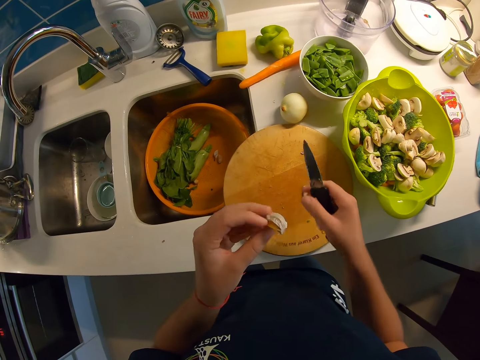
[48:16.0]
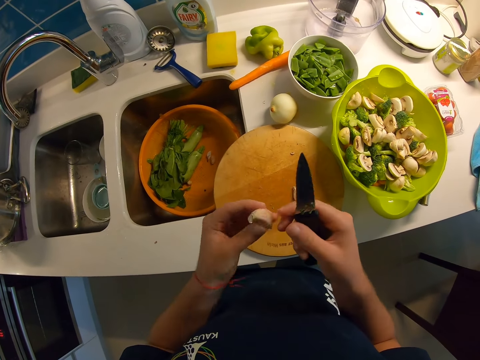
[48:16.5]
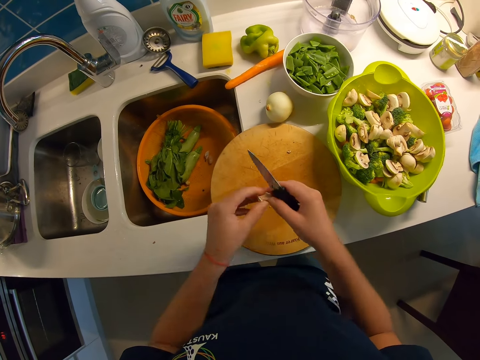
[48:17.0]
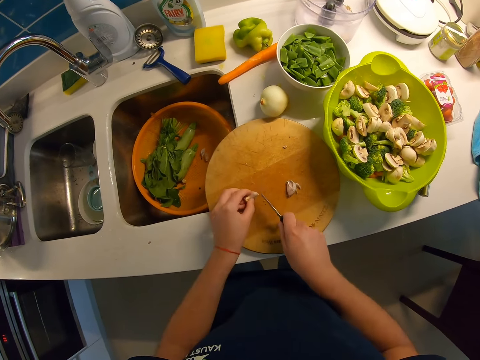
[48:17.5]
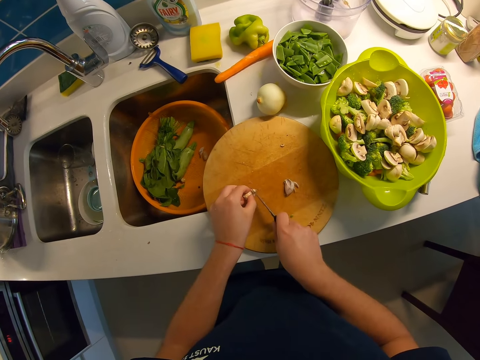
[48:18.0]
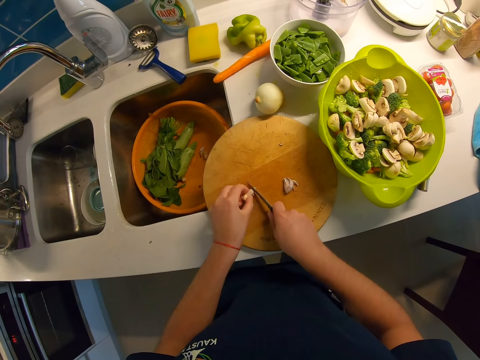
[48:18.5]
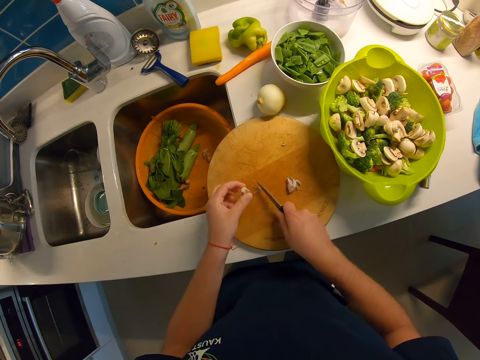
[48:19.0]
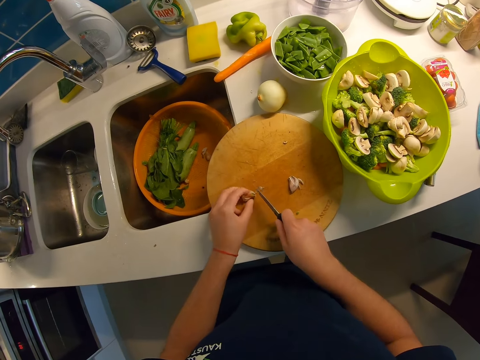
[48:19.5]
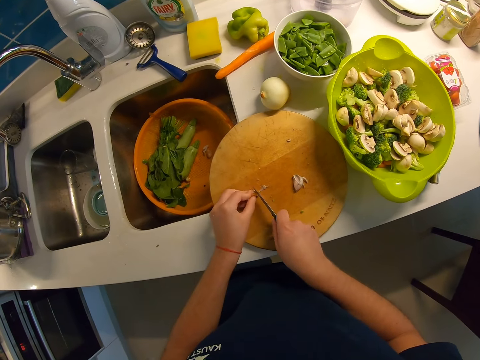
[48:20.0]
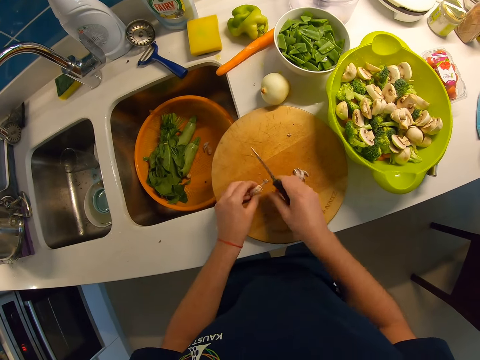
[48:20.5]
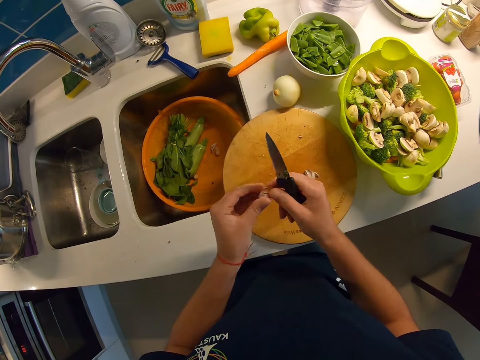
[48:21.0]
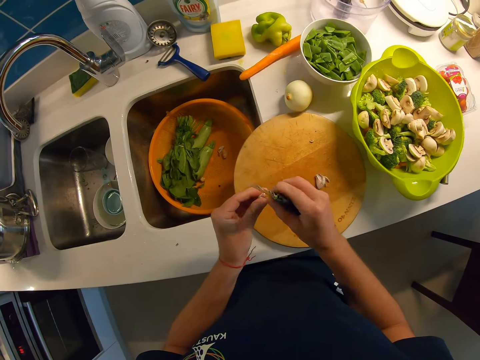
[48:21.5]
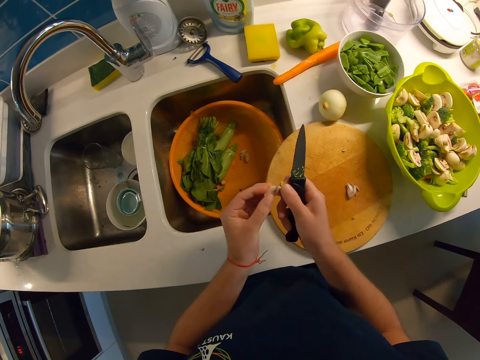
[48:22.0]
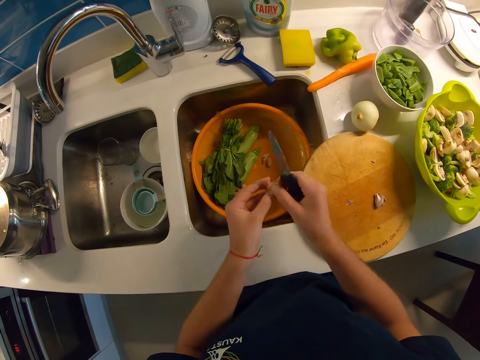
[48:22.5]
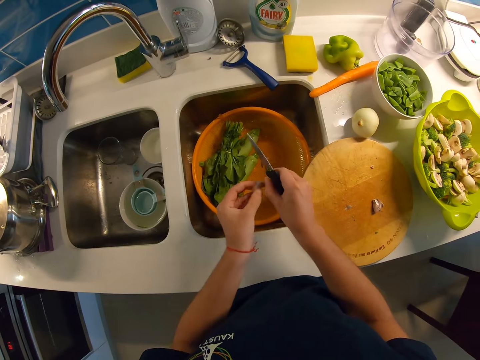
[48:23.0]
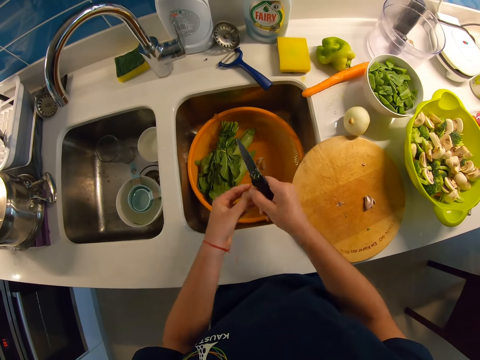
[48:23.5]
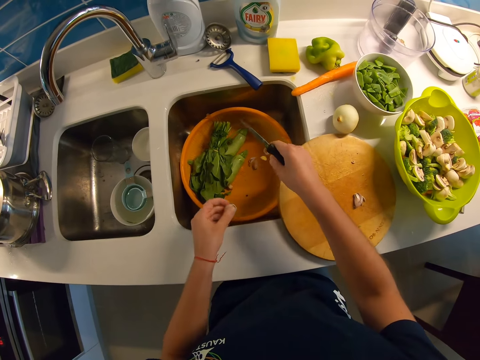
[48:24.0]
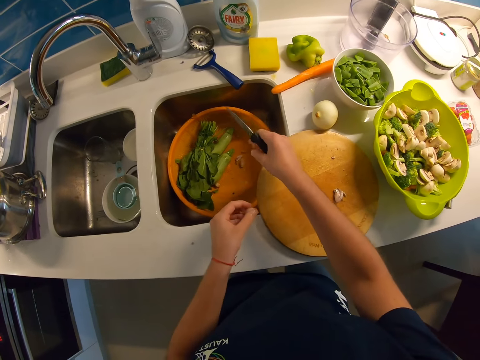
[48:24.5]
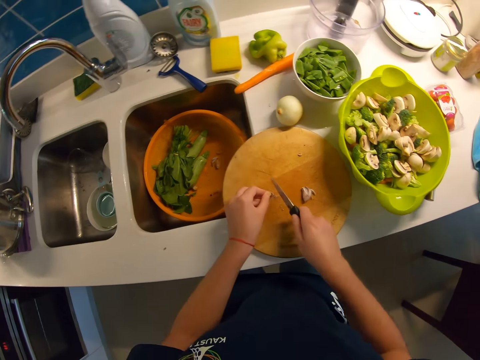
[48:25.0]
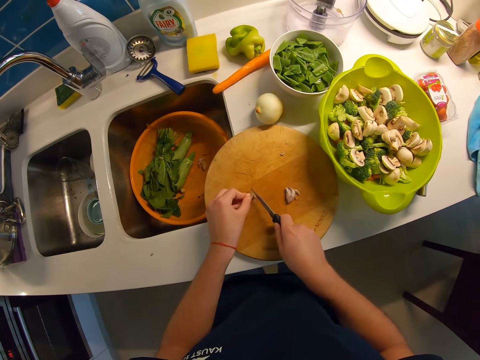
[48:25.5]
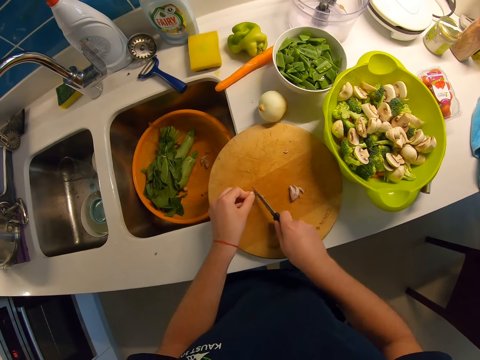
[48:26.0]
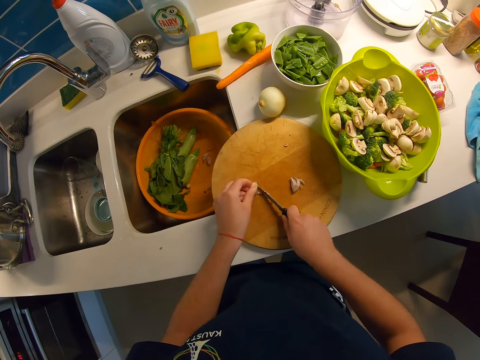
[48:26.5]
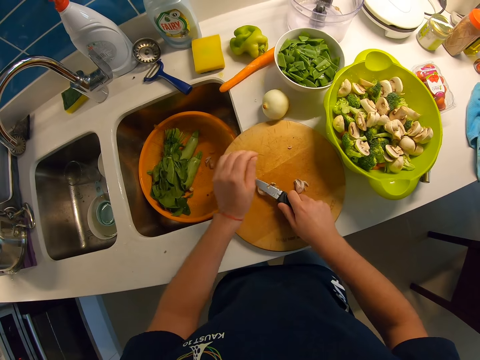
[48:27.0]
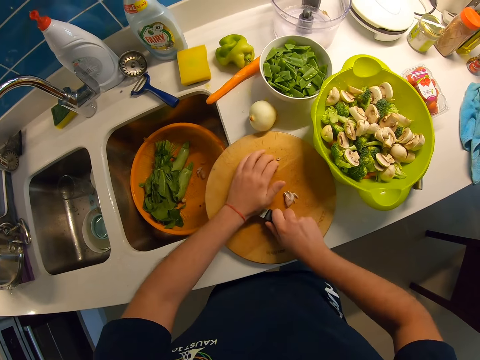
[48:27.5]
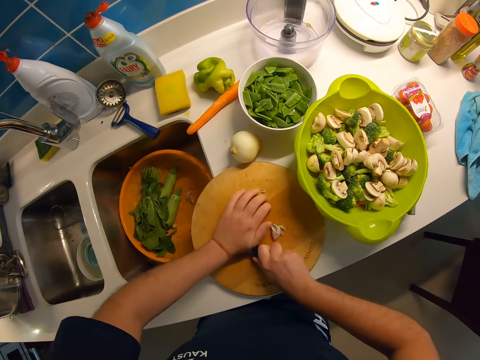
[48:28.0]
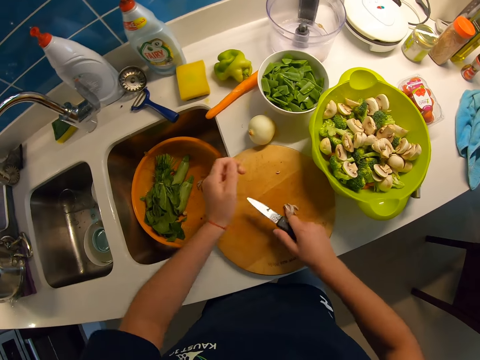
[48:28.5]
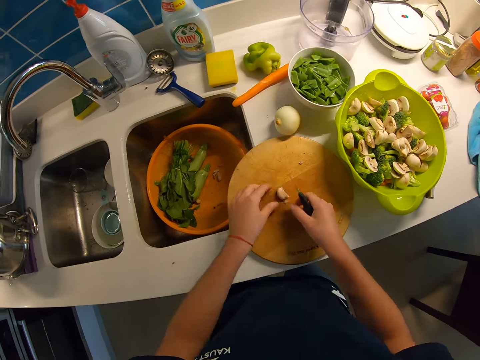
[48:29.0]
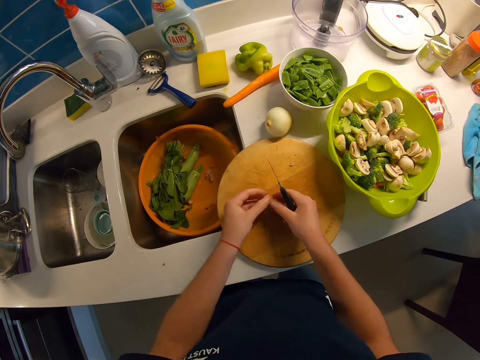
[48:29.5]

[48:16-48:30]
The camera wearer cuts the edges of the garlic. They peel the garlic. They drop the garlic peels in the plastic strainer. They cut the edges of the garlic. They press the garlic with the knife on the chopping board with both hands.

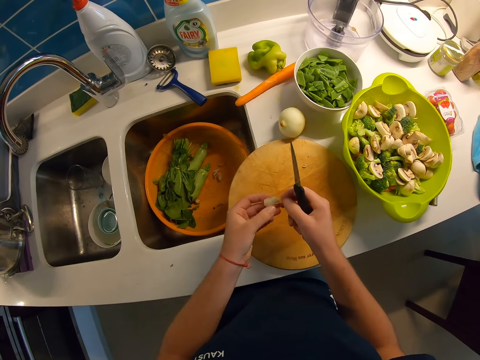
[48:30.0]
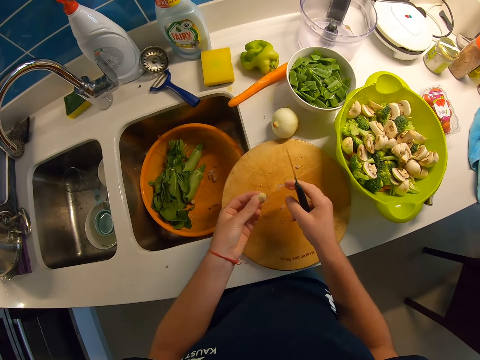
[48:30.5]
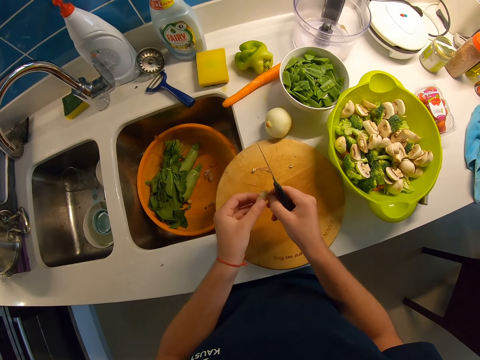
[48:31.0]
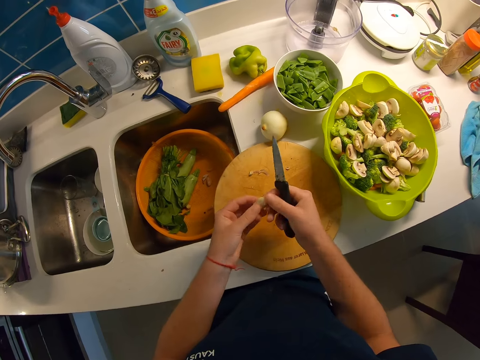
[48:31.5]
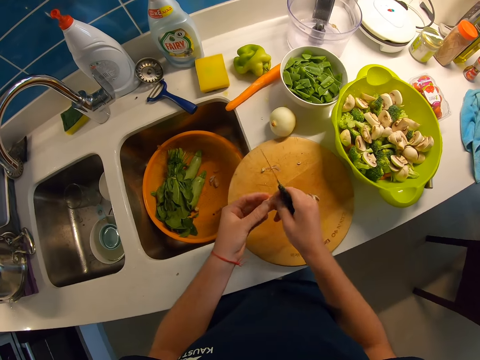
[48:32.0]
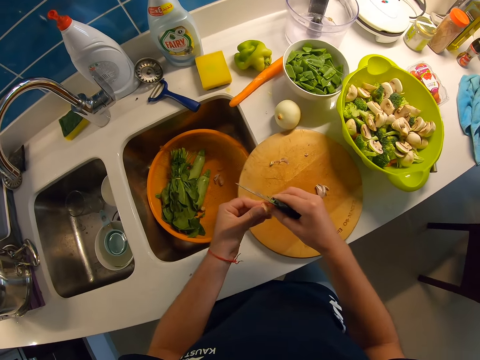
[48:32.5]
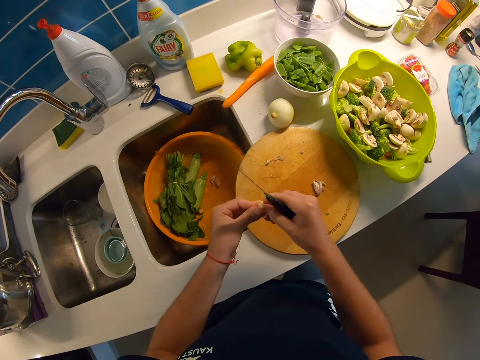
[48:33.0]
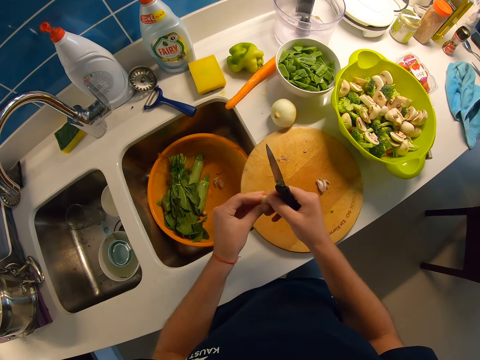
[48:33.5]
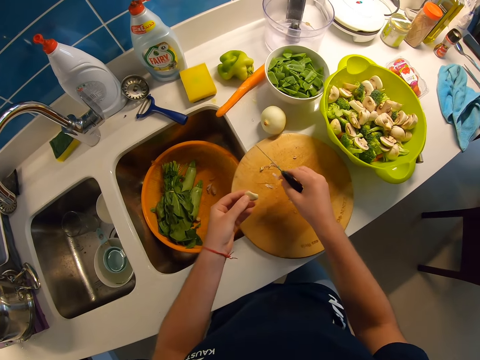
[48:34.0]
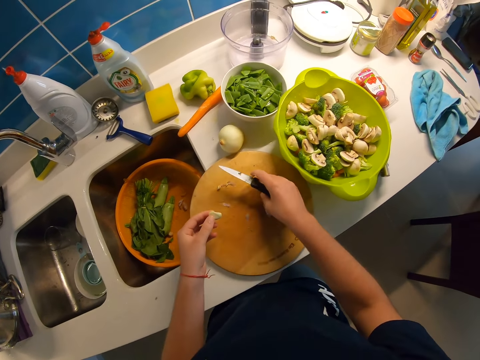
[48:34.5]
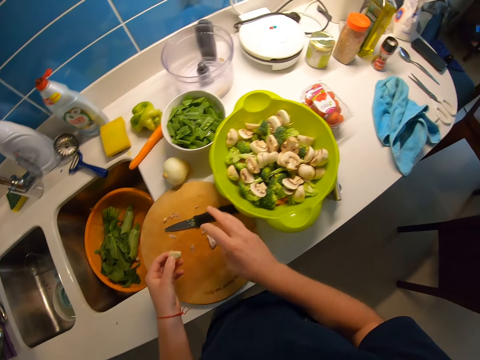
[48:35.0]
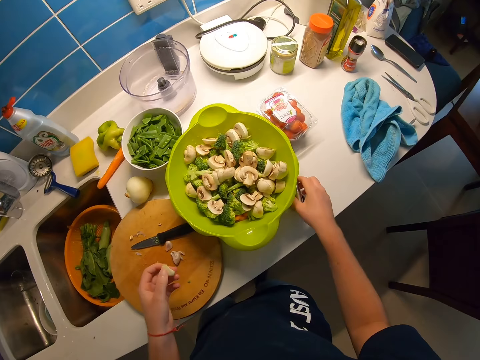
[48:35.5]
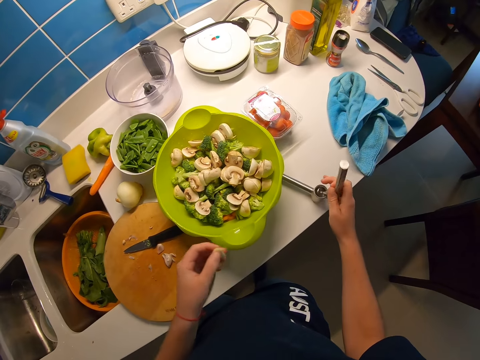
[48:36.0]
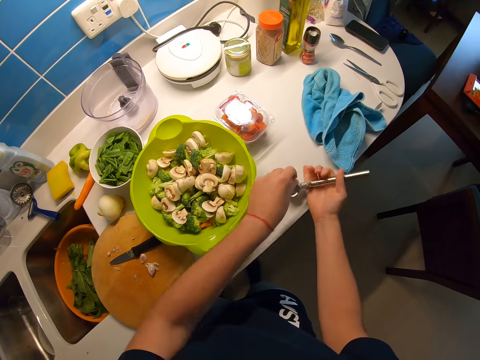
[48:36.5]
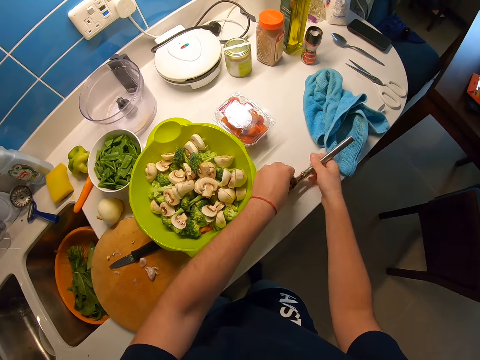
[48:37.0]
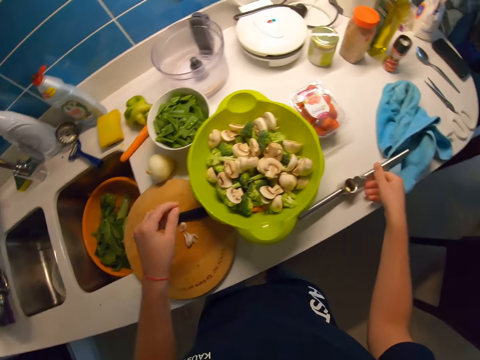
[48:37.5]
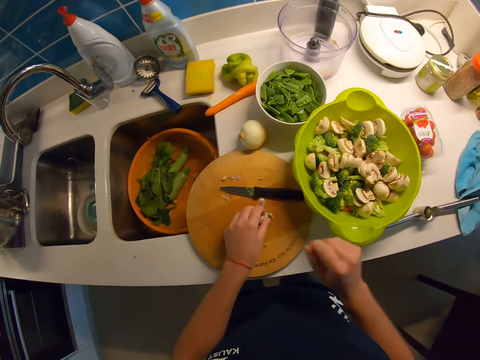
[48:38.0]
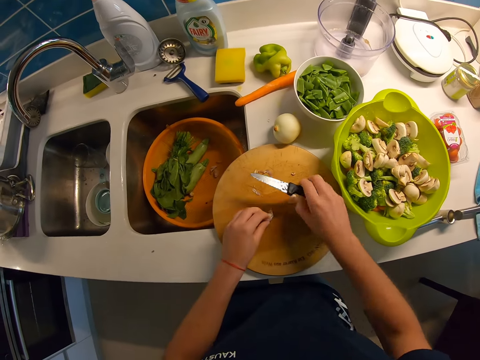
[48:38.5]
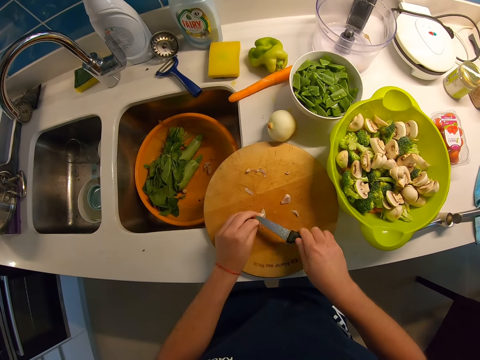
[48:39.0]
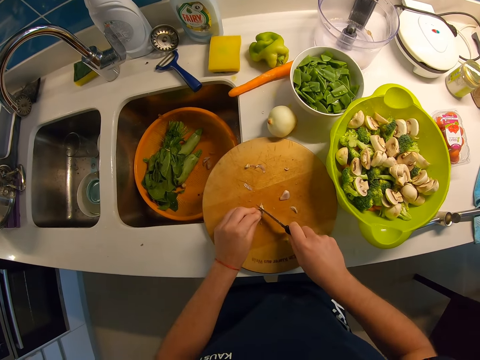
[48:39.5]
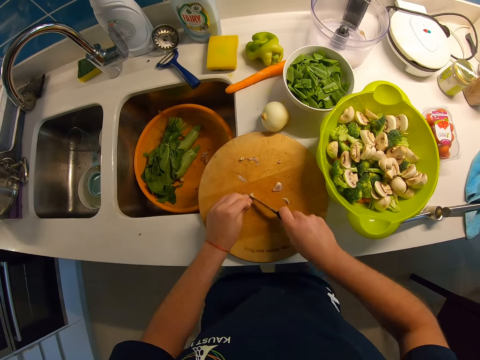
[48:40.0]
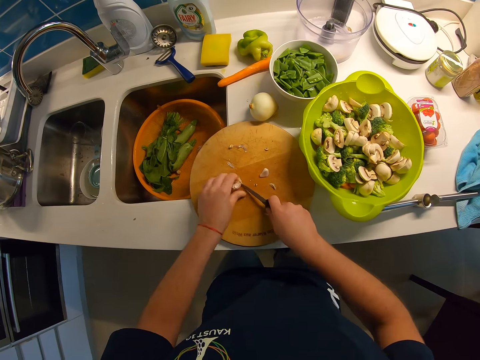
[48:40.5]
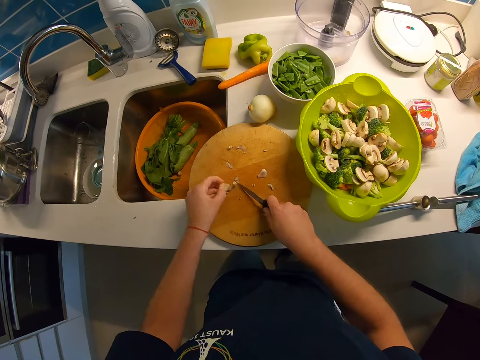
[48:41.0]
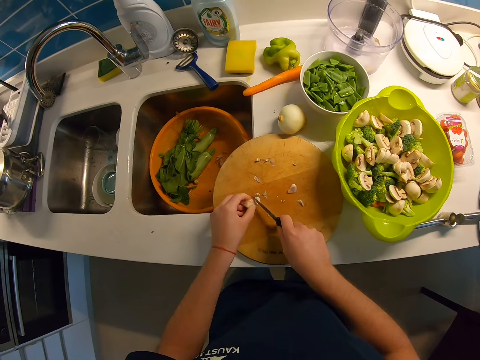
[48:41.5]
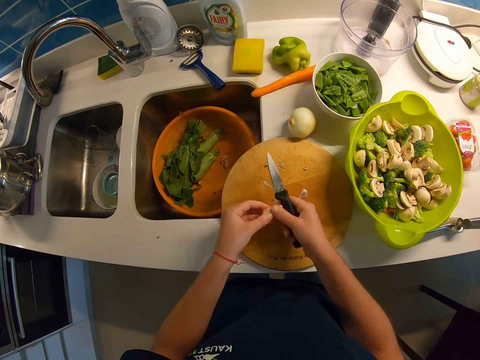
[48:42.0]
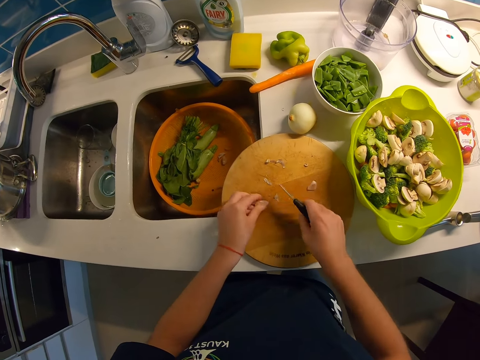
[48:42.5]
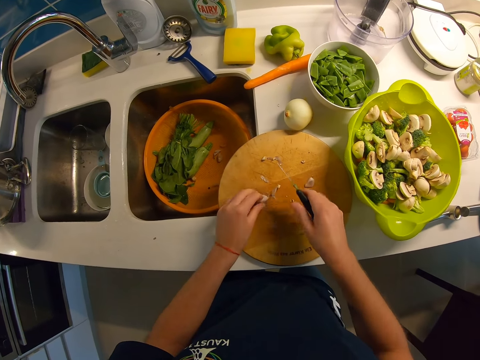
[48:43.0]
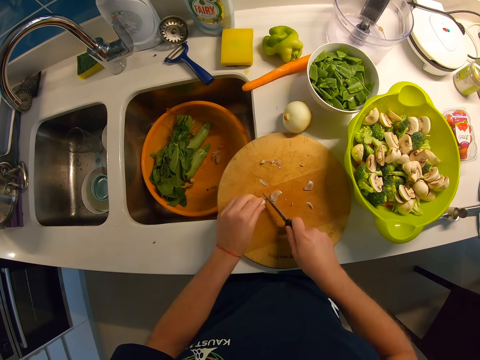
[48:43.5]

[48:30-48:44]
The camera wearer peels the garlic with both hands. He drops the knife in his right hand on the chopping board. He picks the garlic presser on the cabinet with his right hand. He puts the garlic in the presser with his left hand. He drops the presser on the cabinet. He picks the knife with his right hand. He picks the garlic. He holds the garlic in his left hand. He cuts the edges of the garlic.
